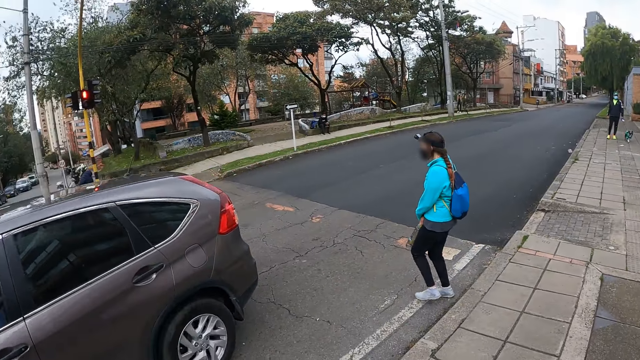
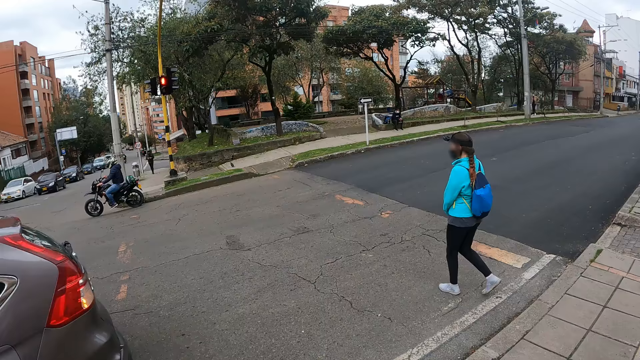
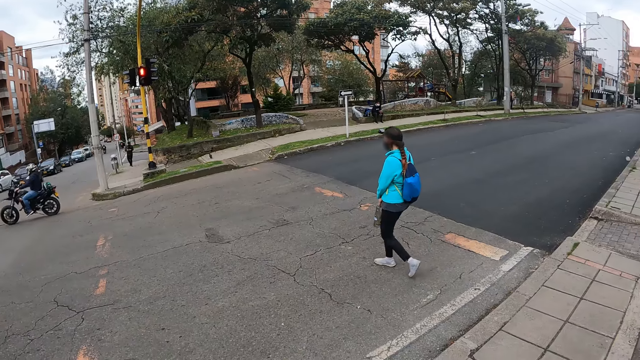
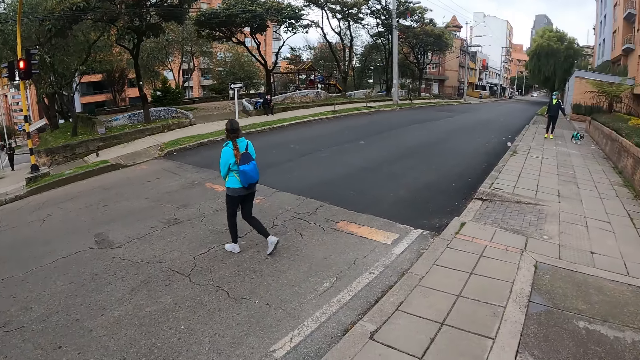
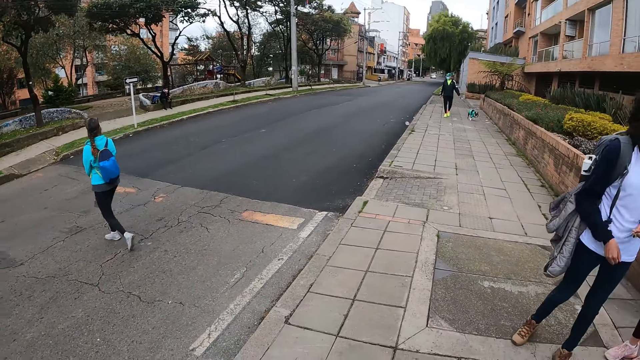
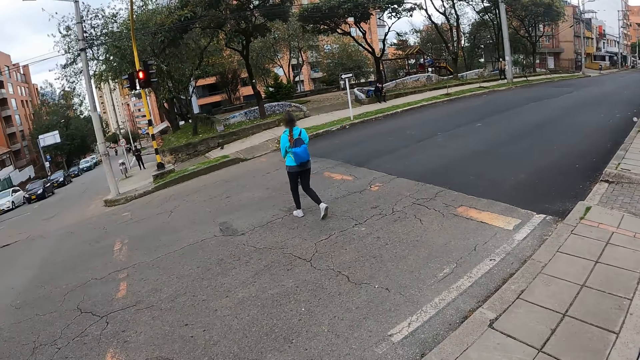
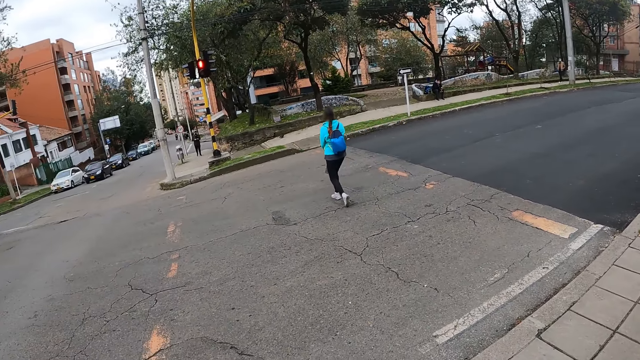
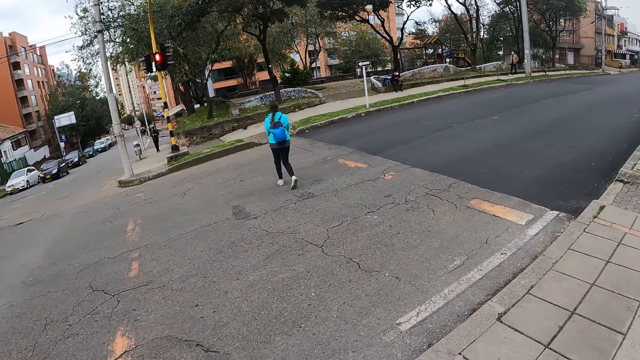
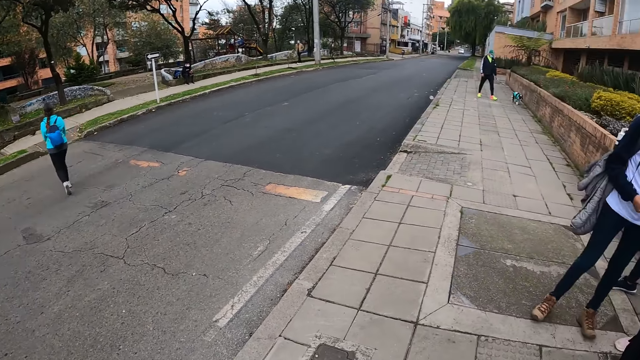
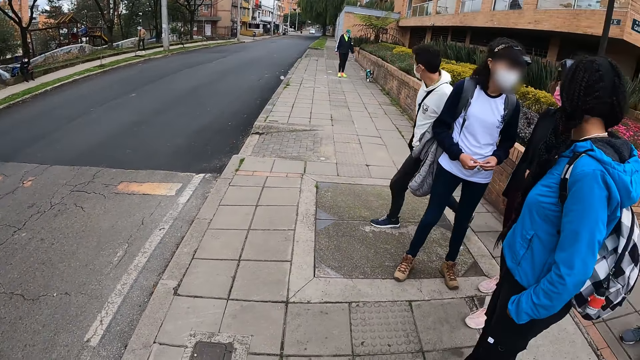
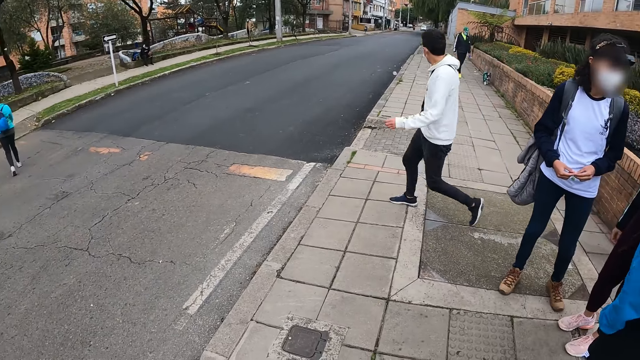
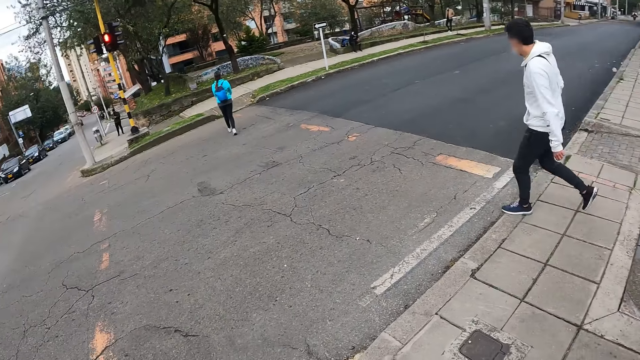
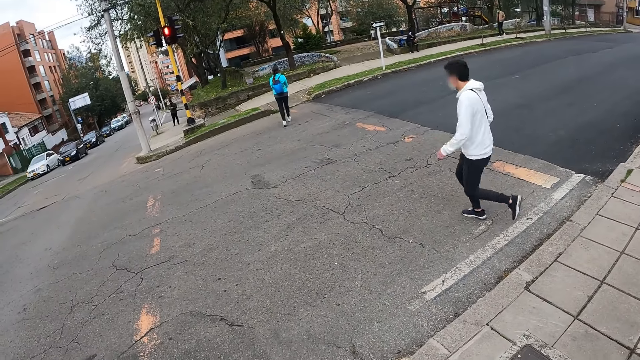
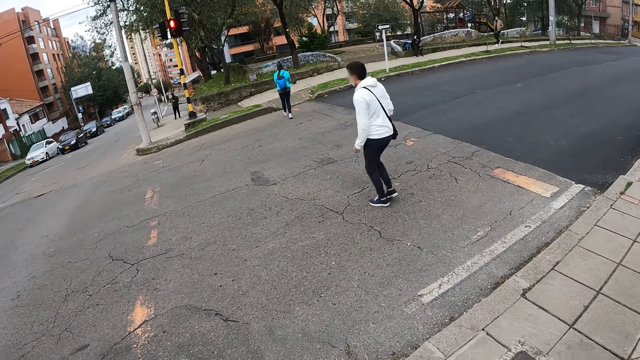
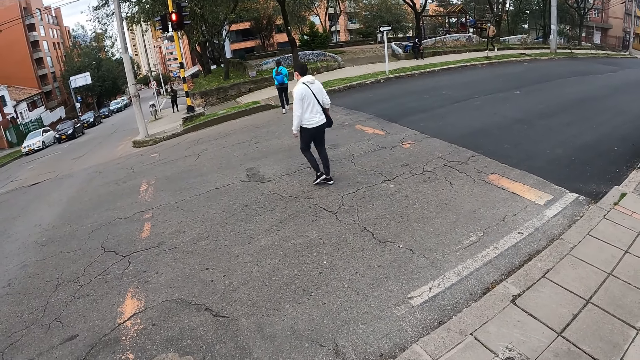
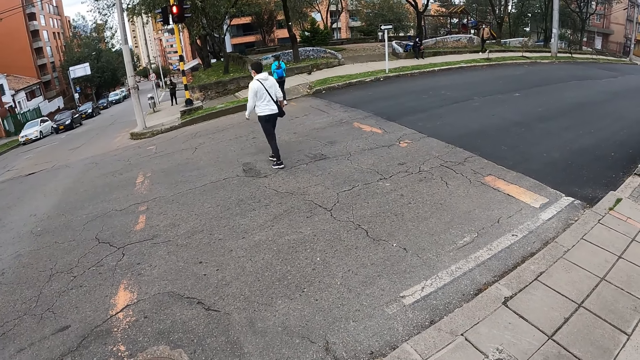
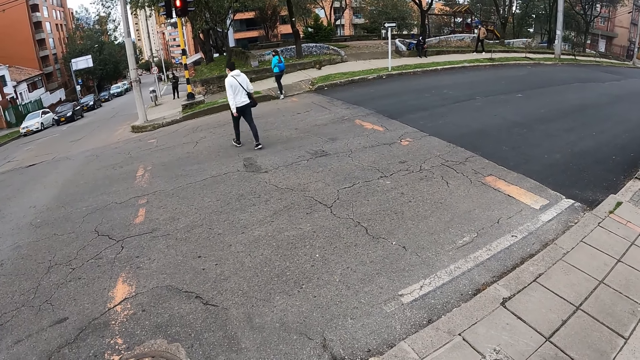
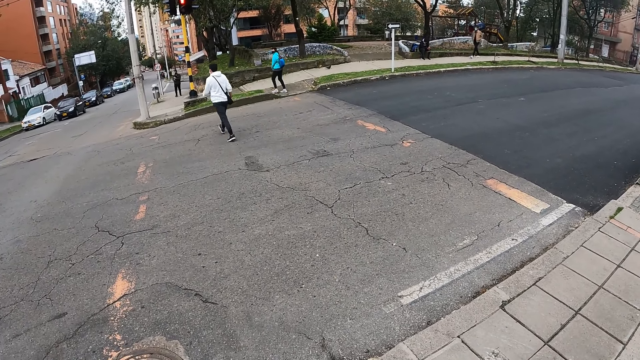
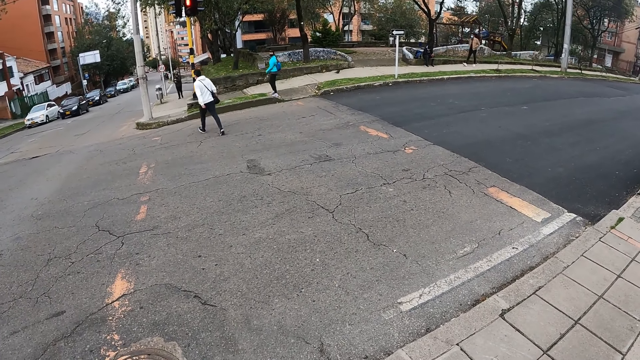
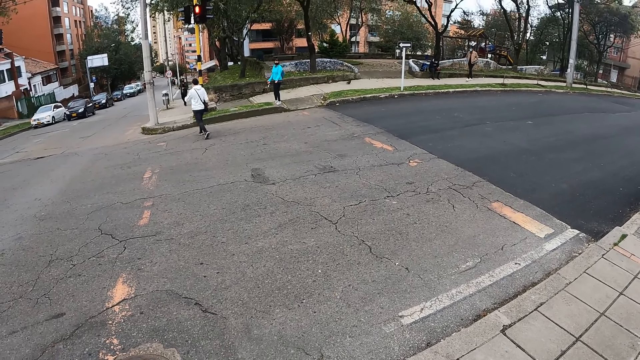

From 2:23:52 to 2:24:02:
The lady walks across the road. The camera wearer looks around.

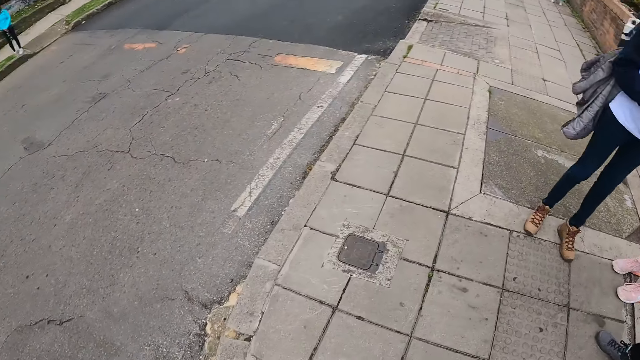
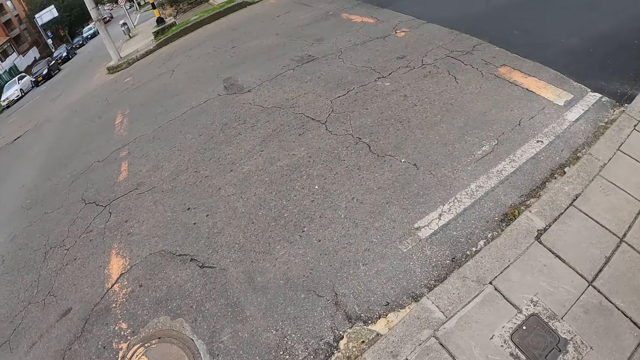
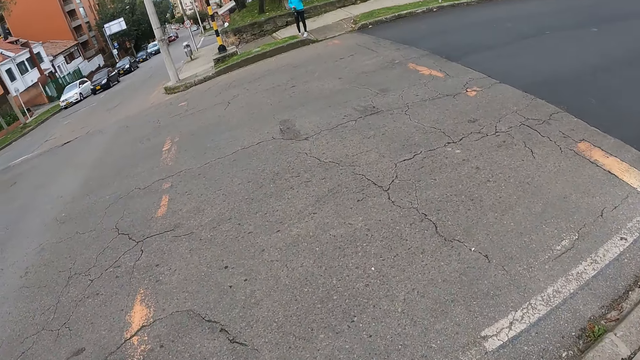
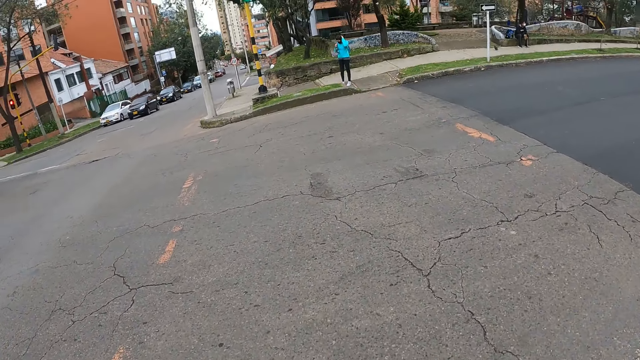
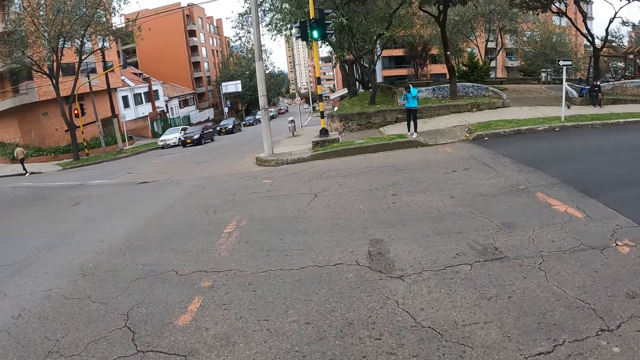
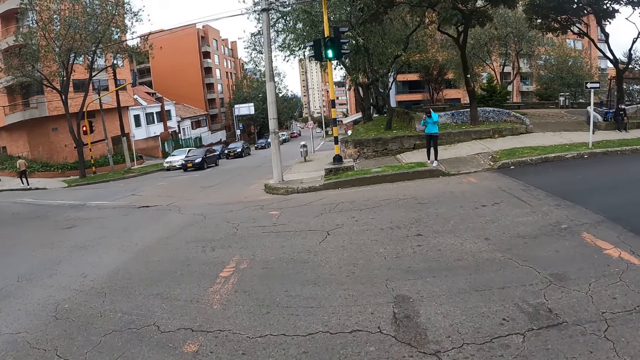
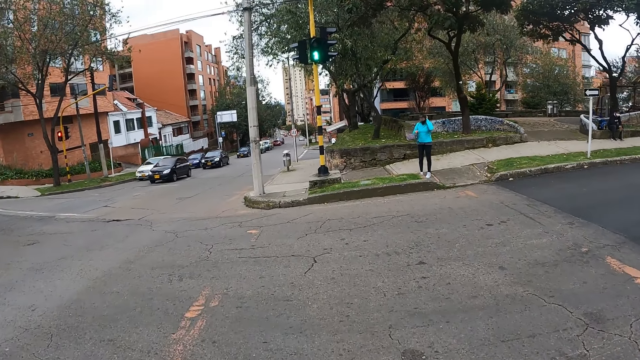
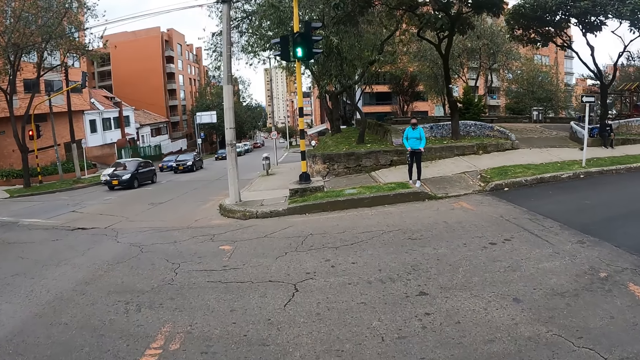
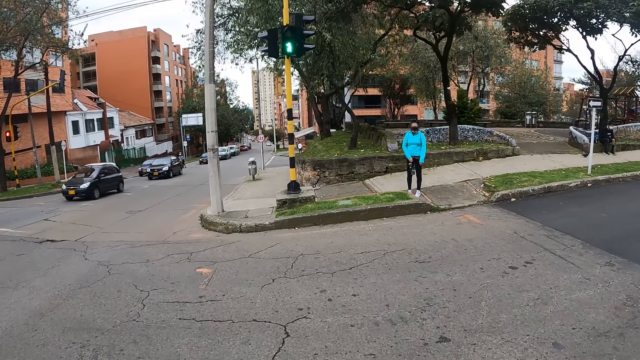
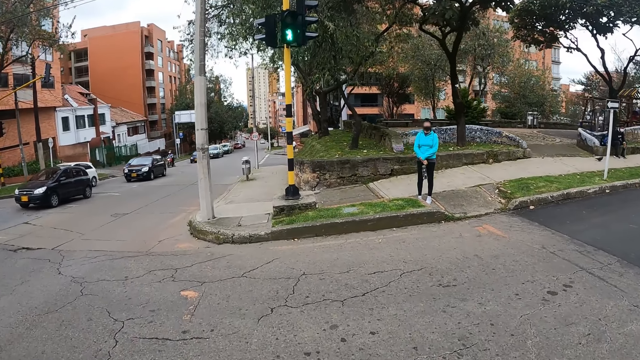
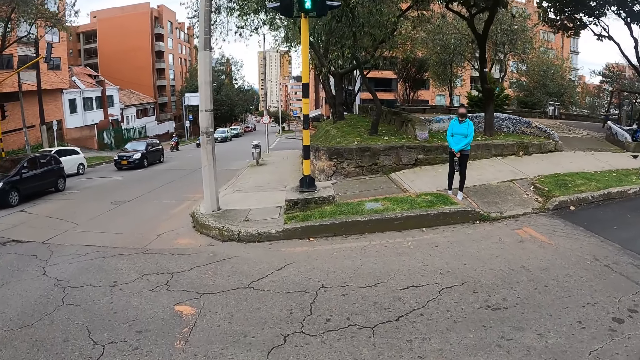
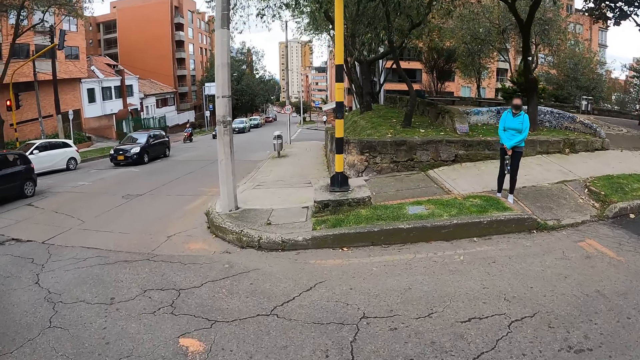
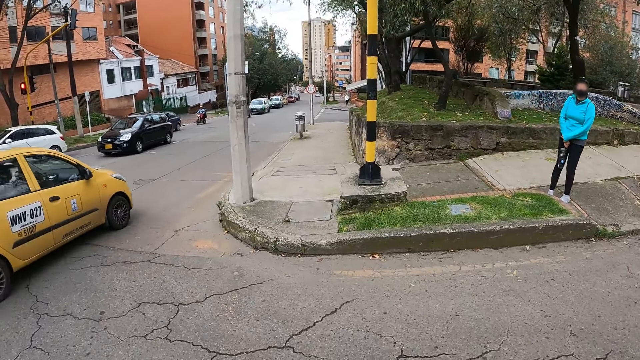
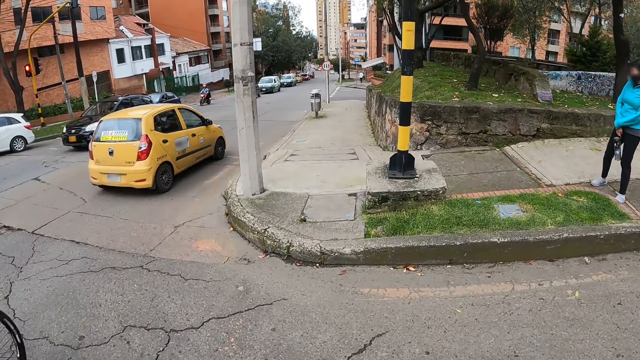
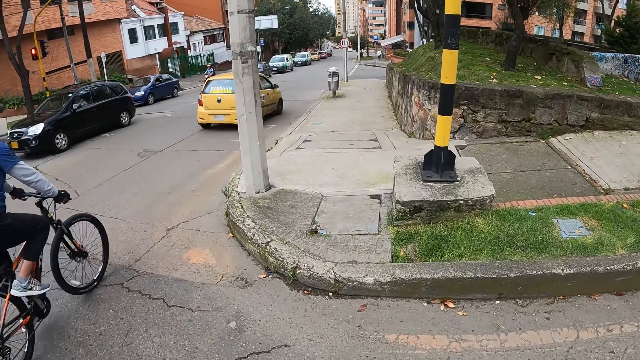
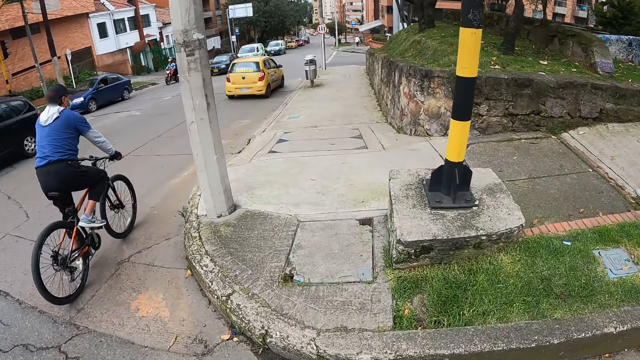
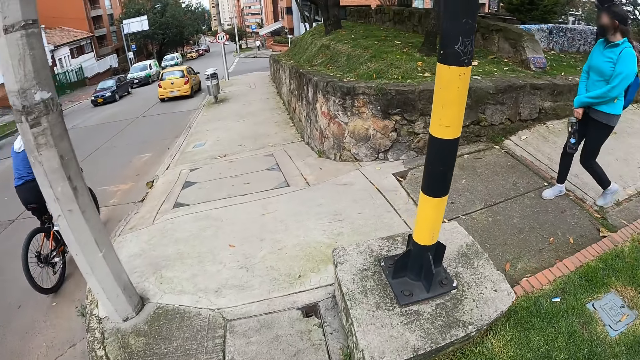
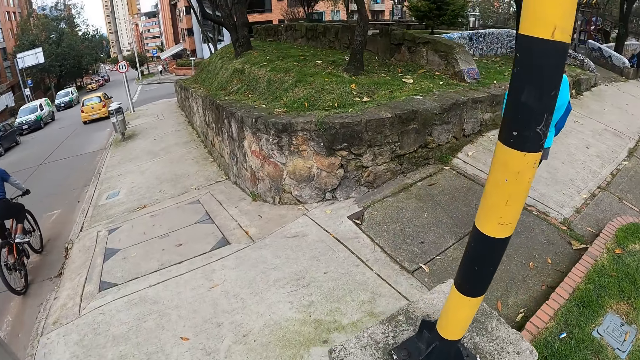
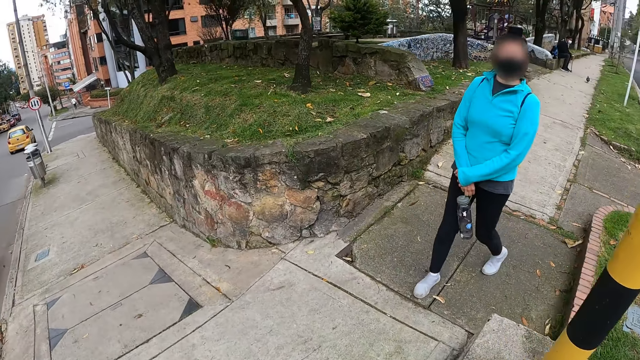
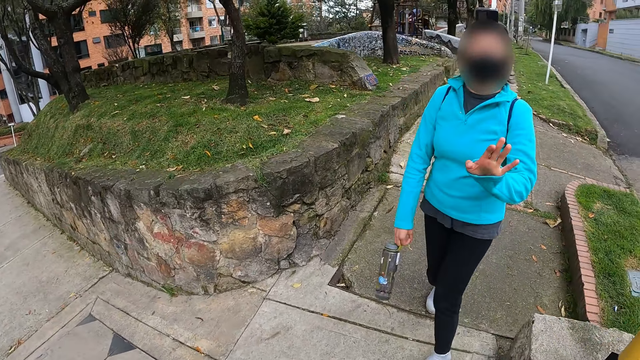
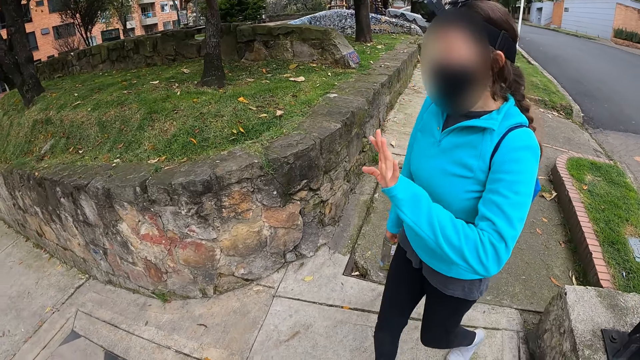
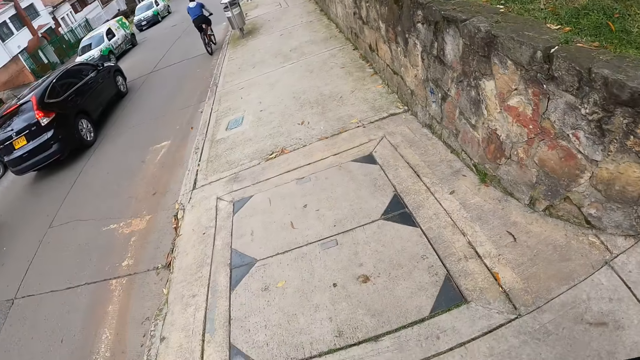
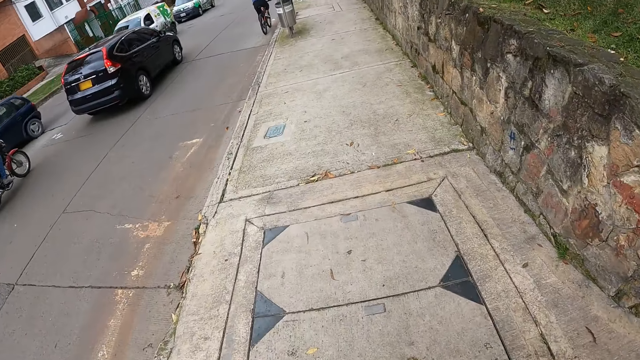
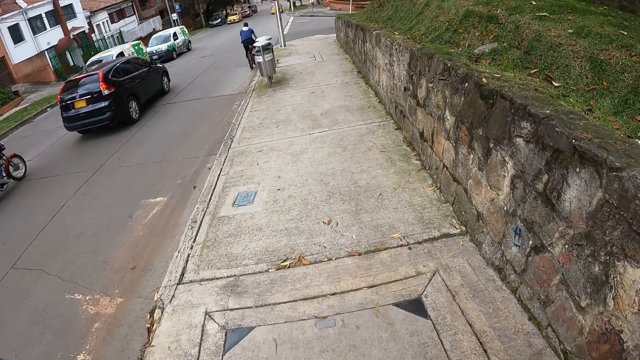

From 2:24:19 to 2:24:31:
The camera wearer crosses a road. The woman walks across the walkway. She raises her left hand. The woman gestures at the camera wearer. The camera wearer walks across the walkway.
